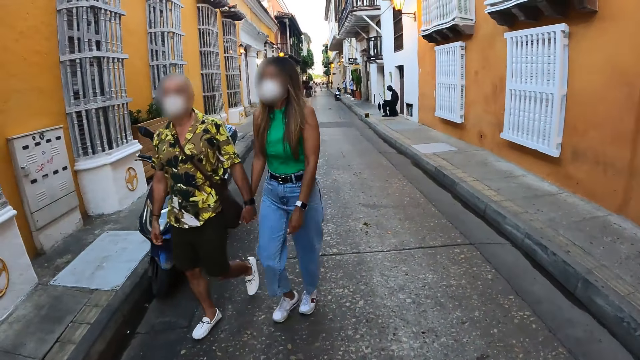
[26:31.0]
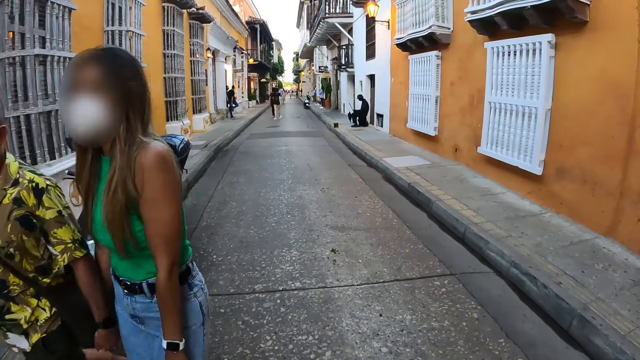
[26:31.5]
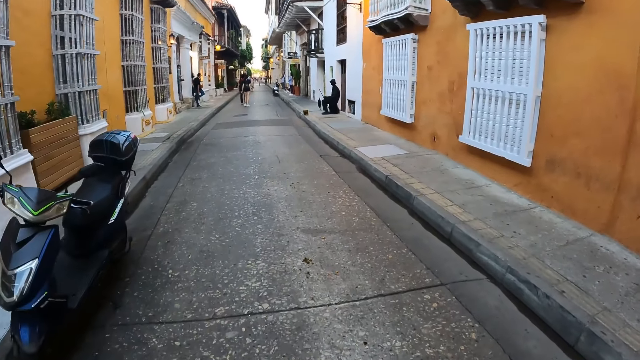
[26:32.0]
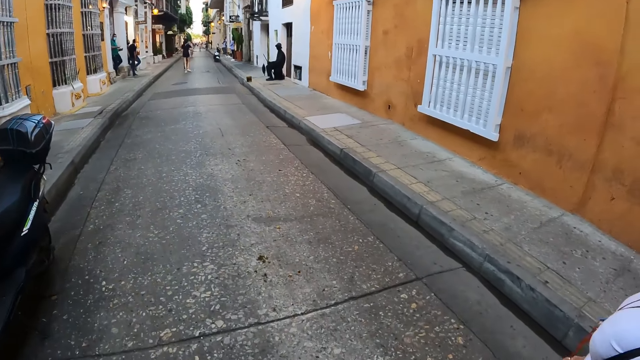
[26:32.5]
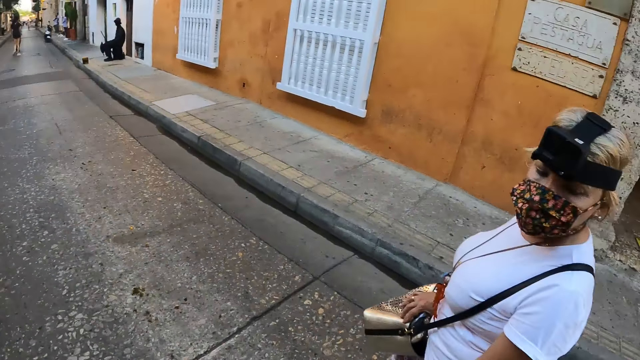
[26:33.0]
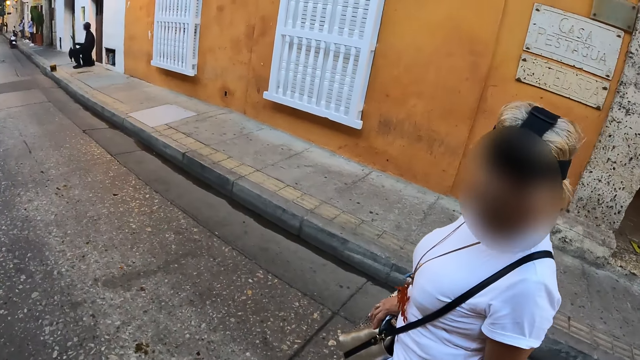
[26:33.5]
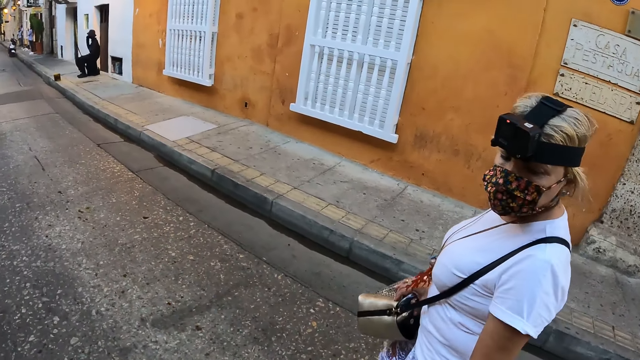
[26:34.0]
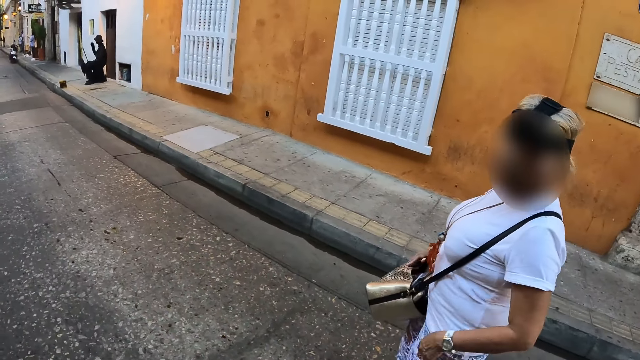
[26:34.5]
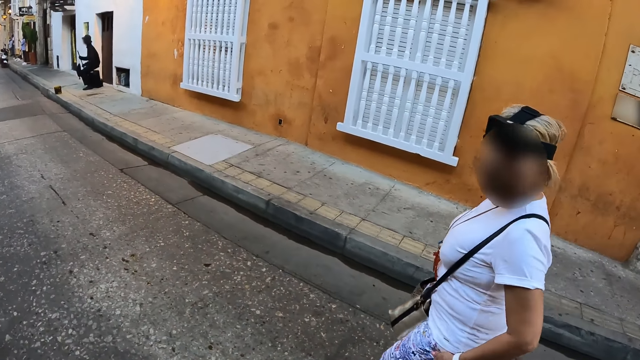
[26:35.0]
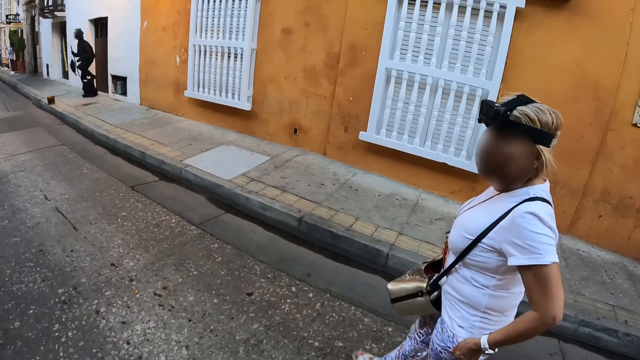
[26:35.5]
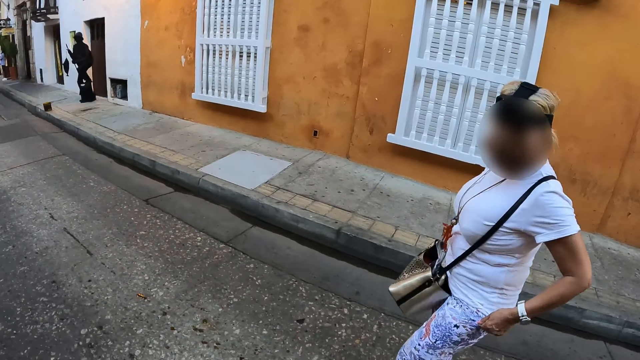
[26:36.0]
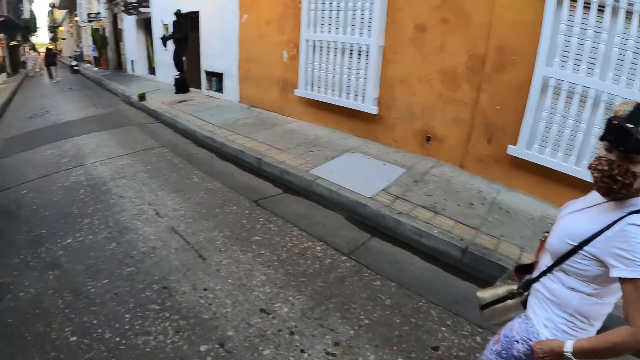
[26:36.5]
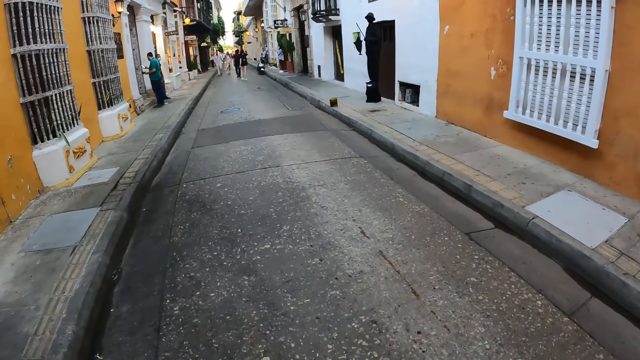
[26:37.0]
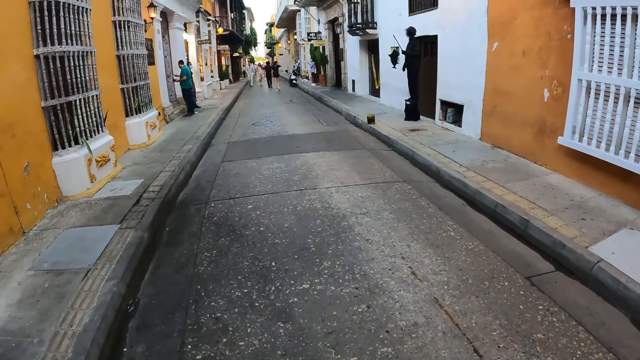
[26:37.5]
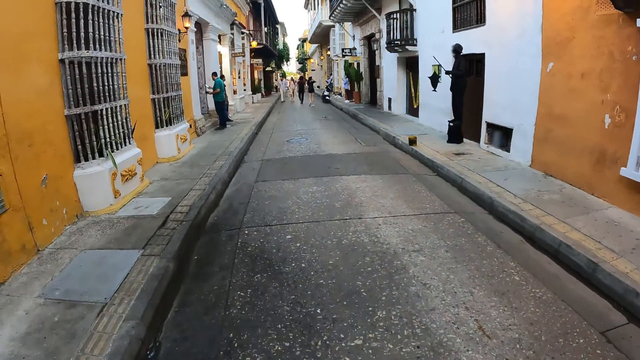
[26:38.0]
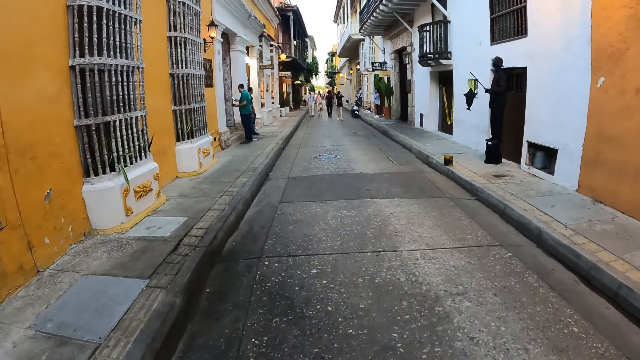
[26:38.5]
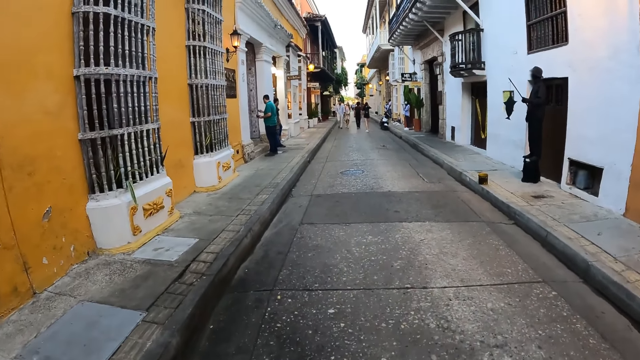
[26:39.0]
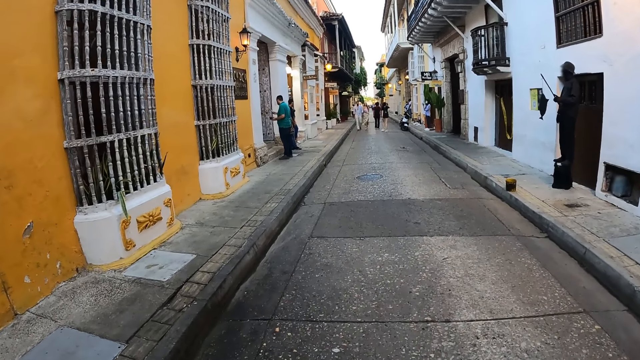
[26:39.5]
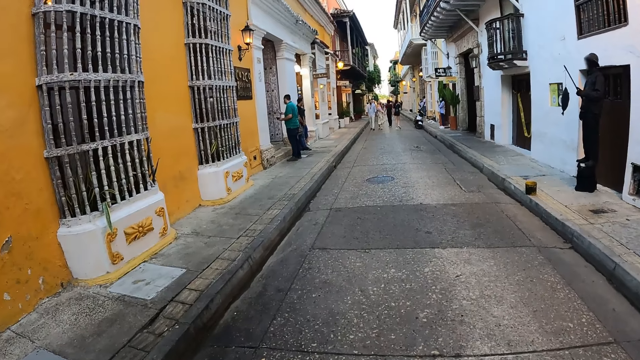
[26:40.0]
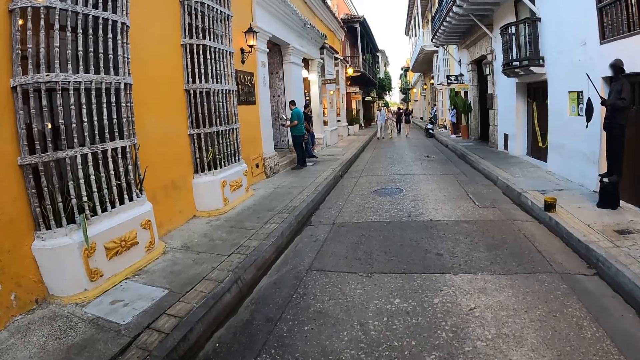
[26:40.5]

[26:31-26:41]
The camera wearer walks on the pavement with a person and a woman. They interact with the woman. The woman adjusts her trousers with both hands. The camera wearer walks on the pavement with the person and the woman.

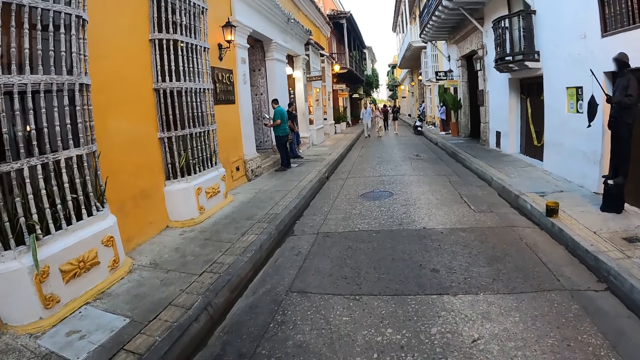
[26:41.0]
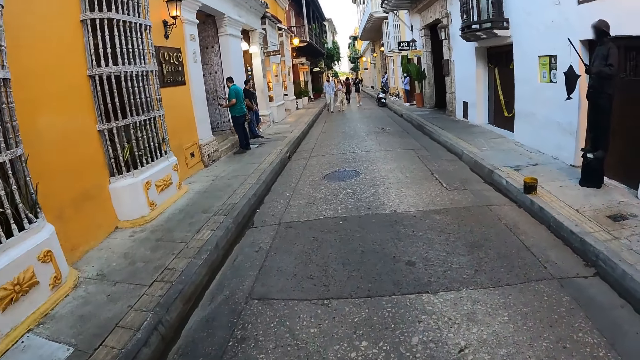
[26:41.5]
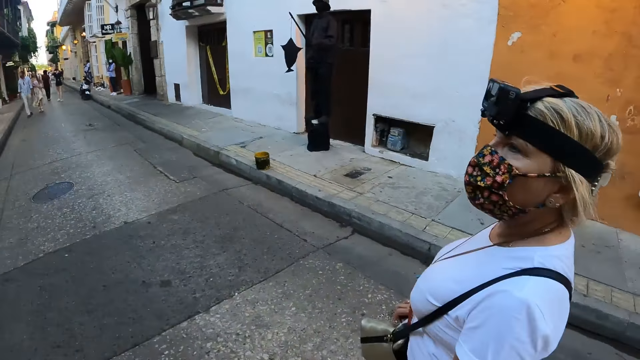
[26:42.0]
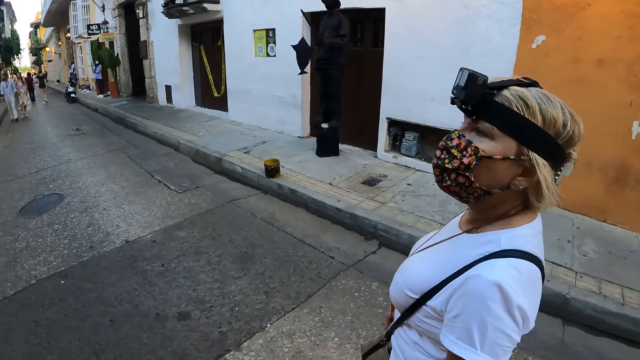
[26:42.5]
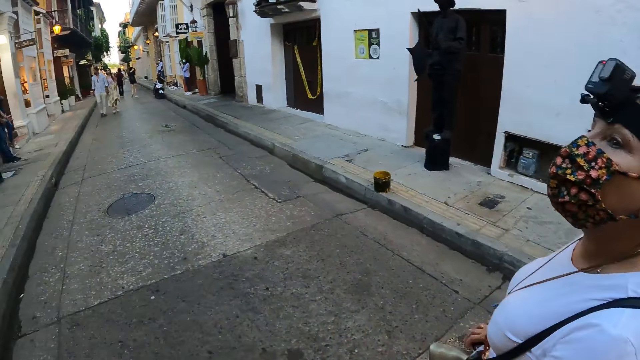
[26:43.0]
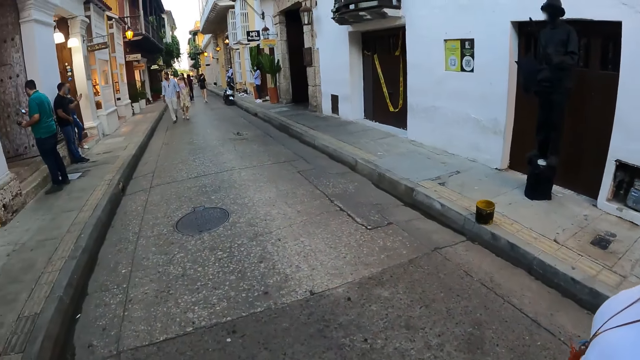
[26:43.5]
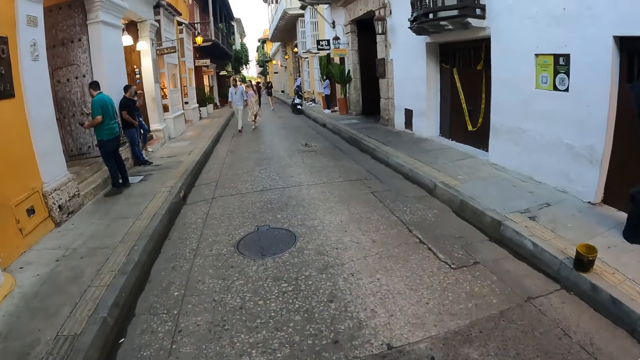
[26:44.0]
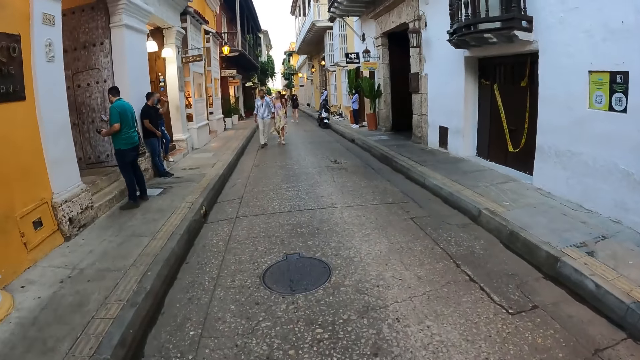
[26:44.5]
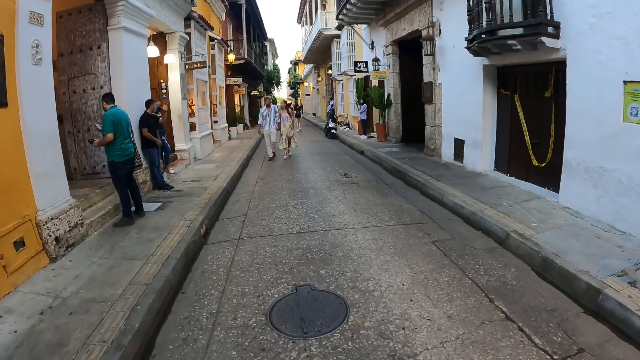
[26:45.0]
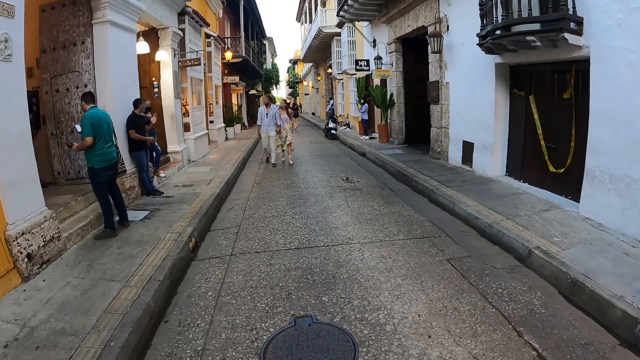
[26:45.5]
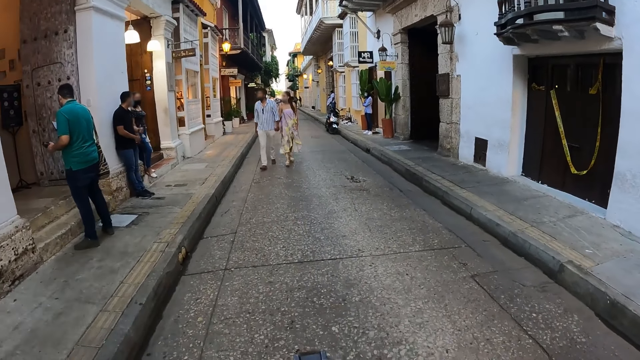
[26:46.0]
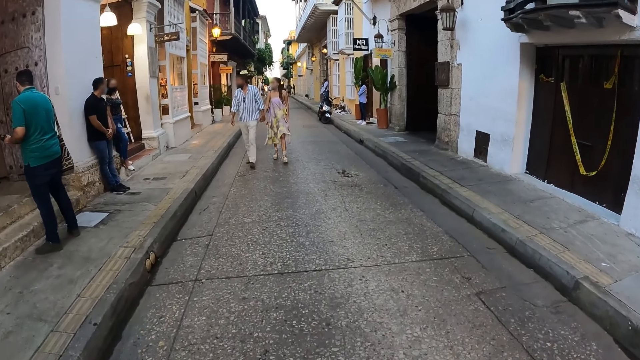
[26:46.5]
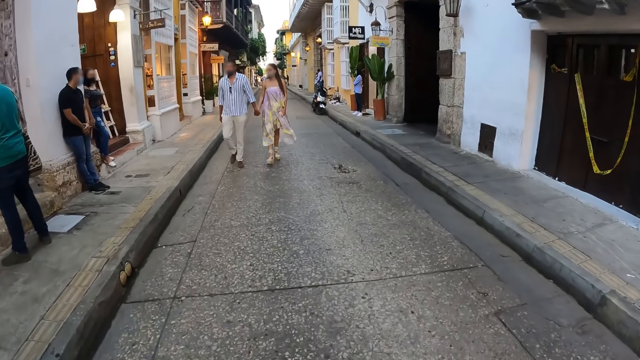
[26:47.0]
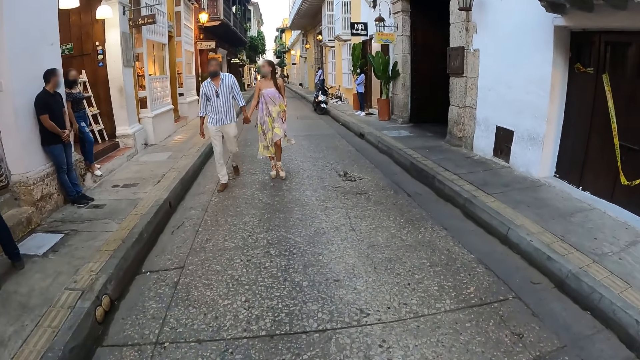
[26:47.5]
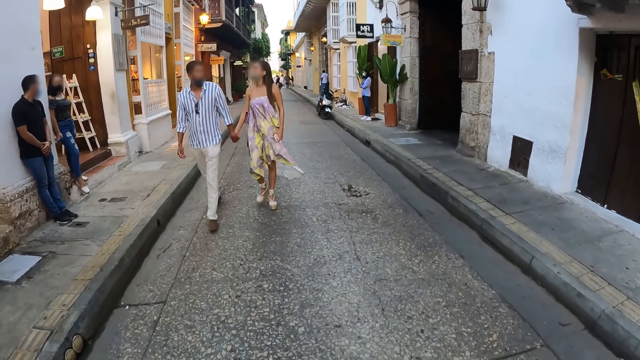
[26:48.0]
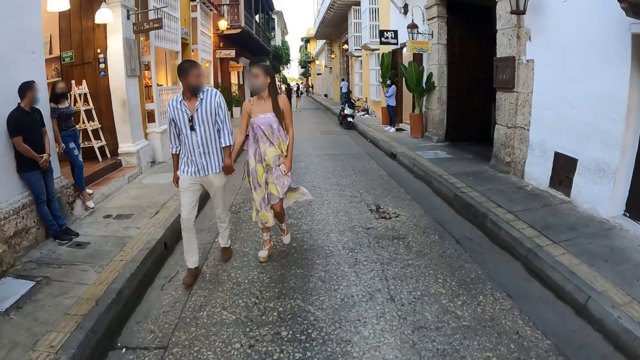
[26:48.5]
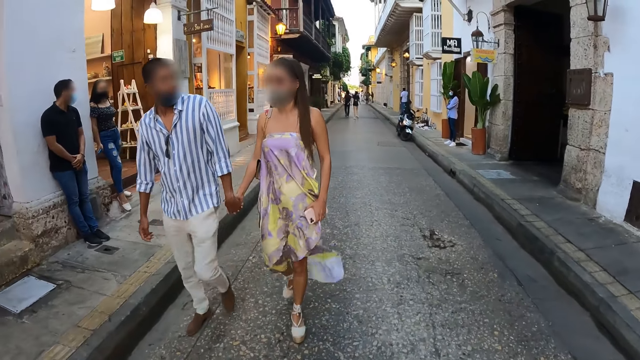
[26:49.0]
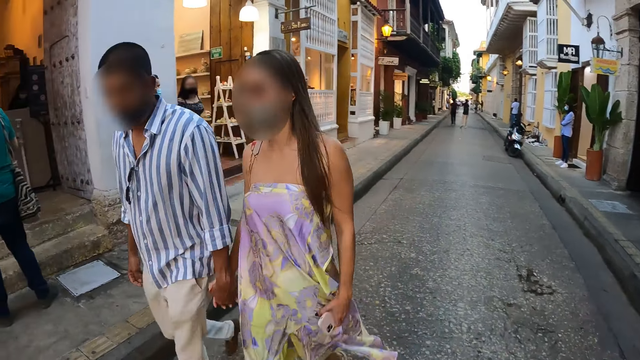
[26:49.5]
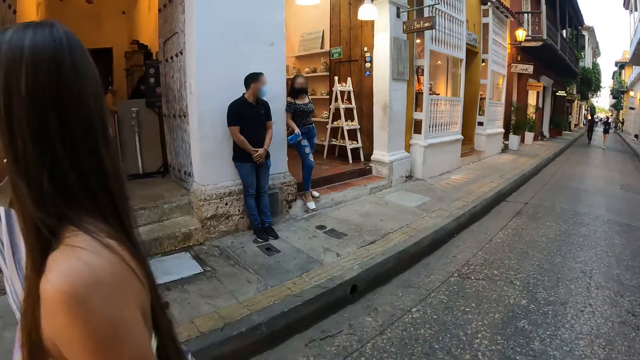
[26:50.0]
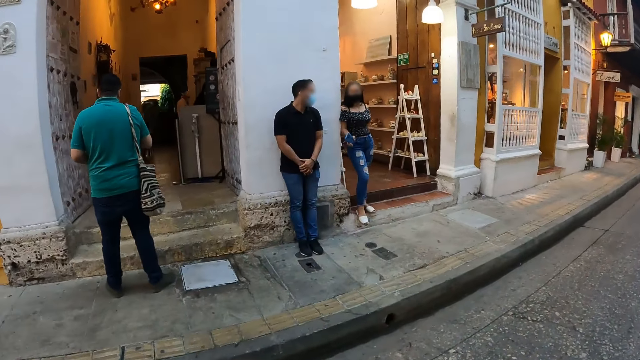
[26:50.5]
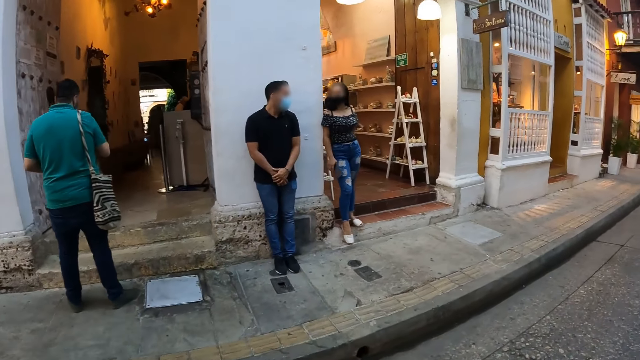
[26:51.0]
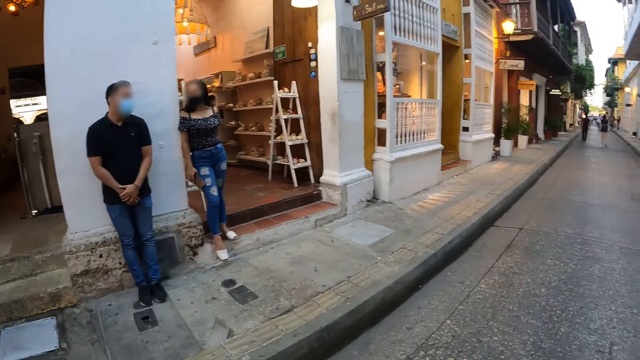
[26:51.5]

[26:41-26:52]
The camera wearer interacts with a woman. They walk on the pavement with a person and the woman.
